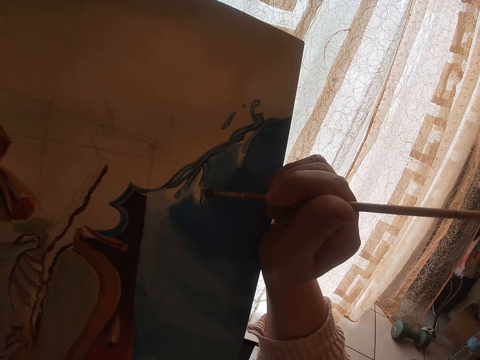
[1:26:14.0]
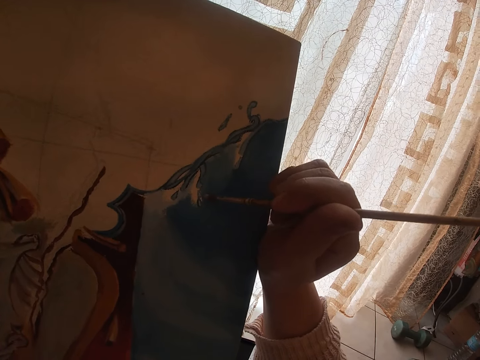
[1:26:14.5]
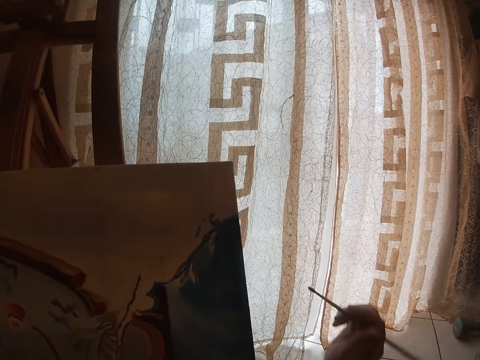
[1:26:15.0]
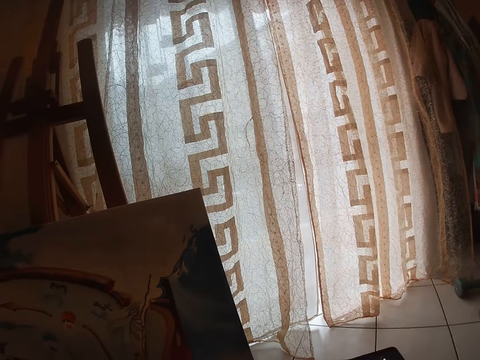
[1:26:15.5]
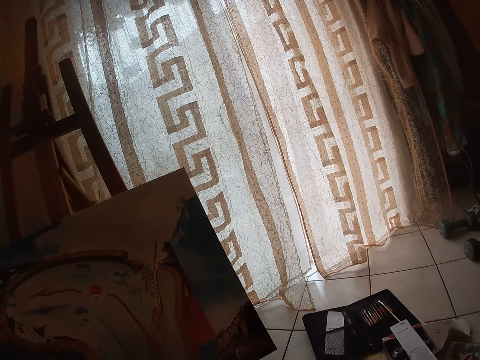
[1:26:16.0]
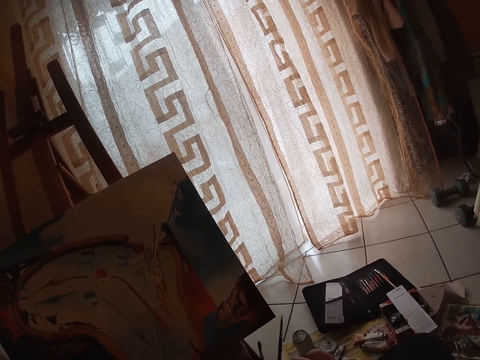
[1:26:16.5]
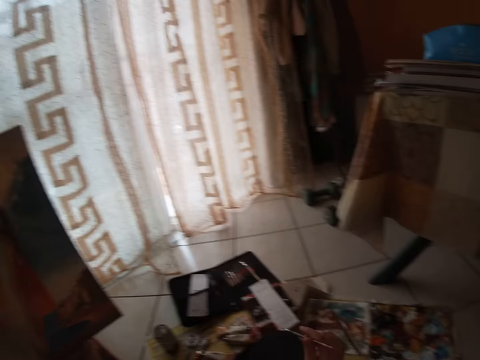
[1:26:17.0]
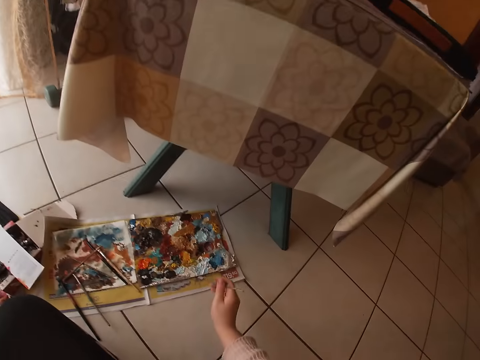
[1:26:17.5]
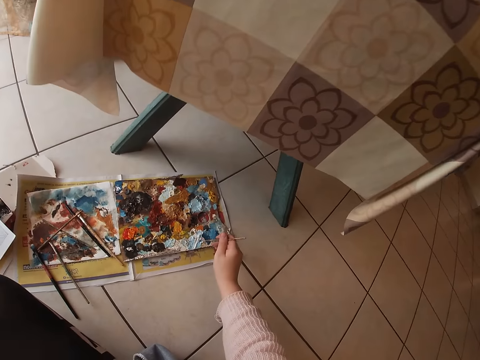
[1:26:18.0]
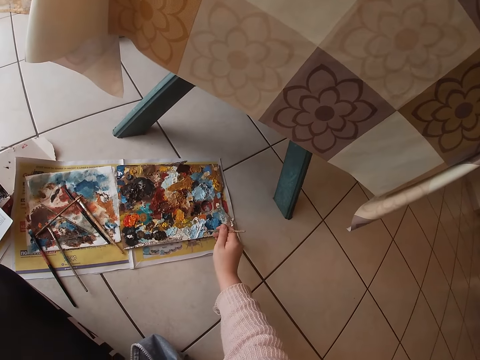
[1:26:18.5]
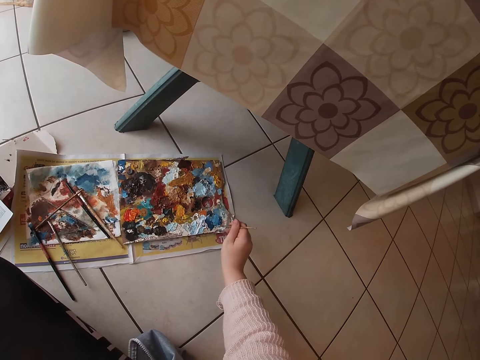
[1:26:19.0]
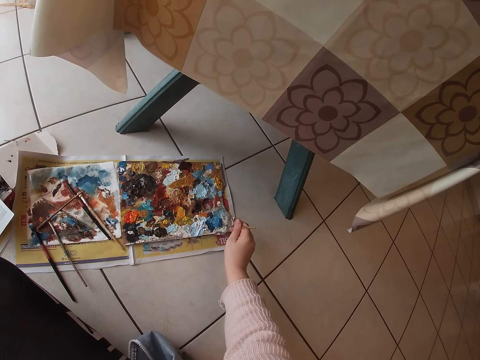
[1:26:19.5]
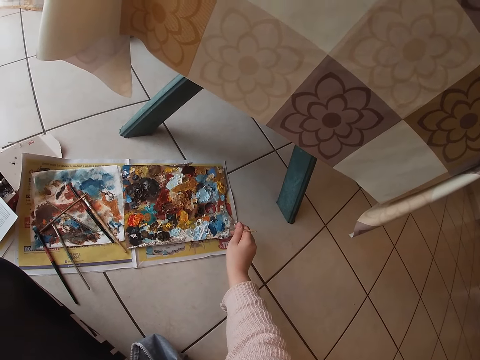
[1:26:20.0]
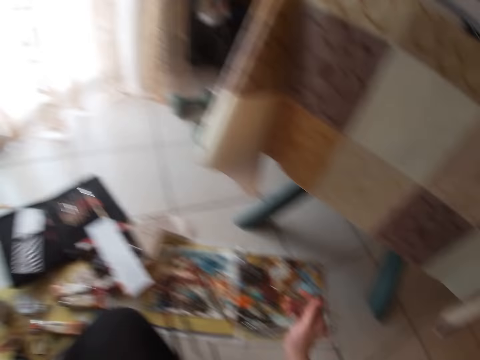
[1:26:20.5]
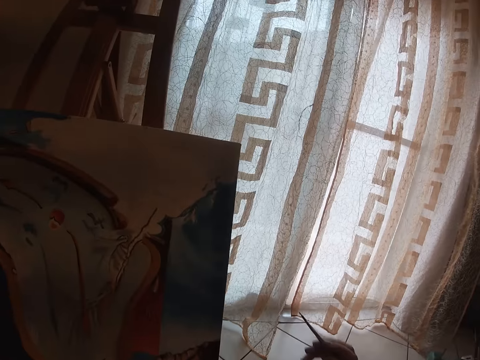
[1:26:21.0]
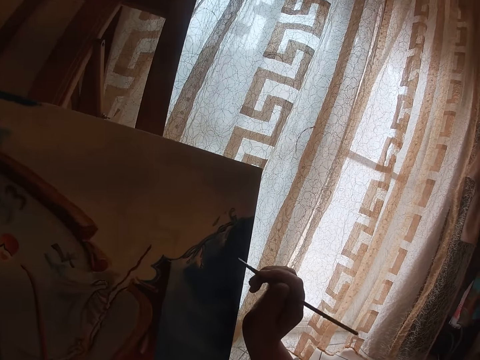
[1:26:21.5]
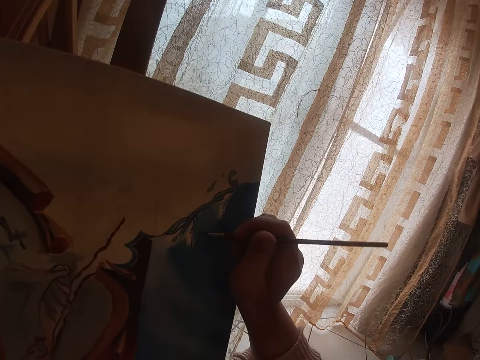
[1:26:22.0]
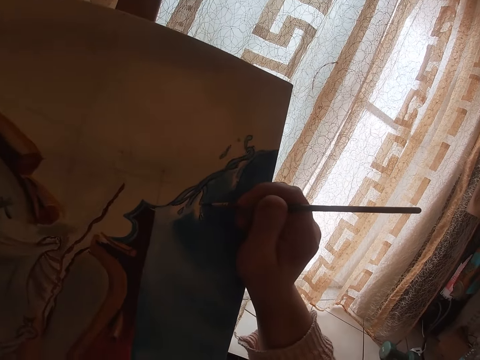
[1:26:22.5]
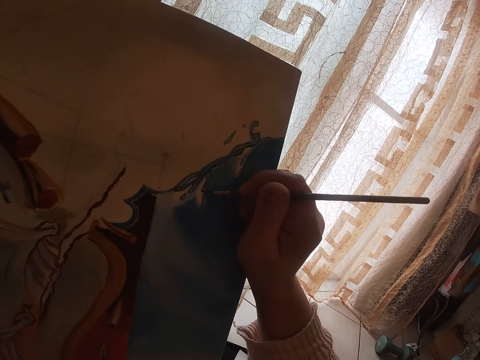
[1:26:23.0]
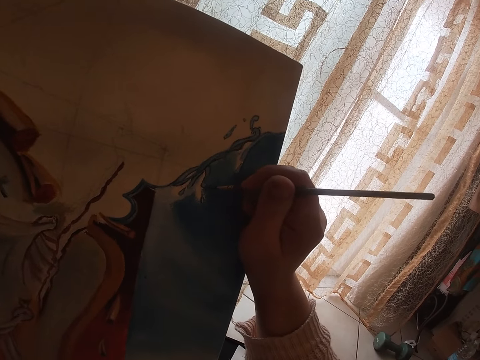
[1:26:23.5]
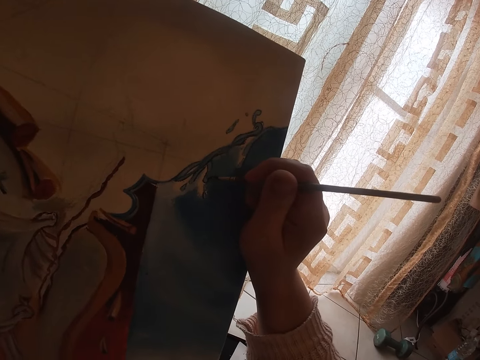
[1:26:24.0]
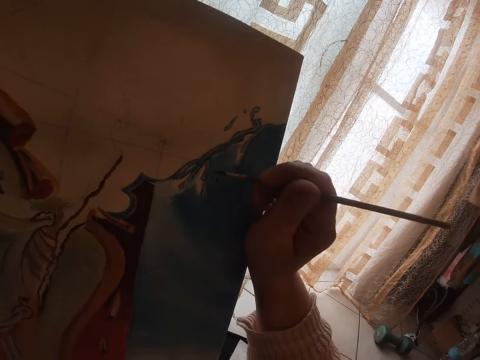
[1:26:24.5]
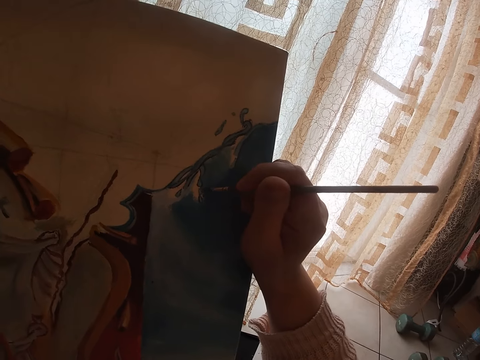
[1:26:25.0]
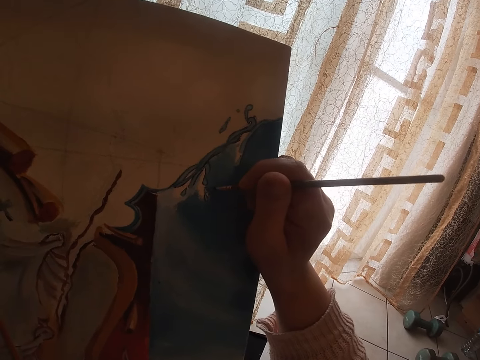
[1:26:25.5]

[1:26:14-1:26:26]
The camera wearer holds another paintbrush. They dab paint on the palette with the sable brush on the floor. They turn around. They continue to paint on the canvas.

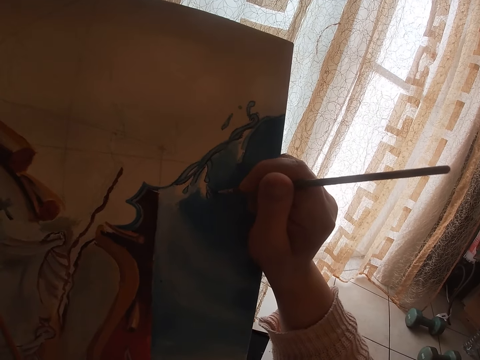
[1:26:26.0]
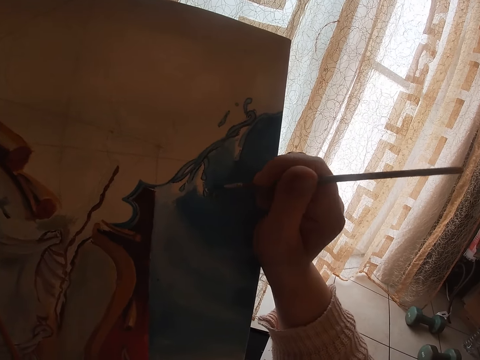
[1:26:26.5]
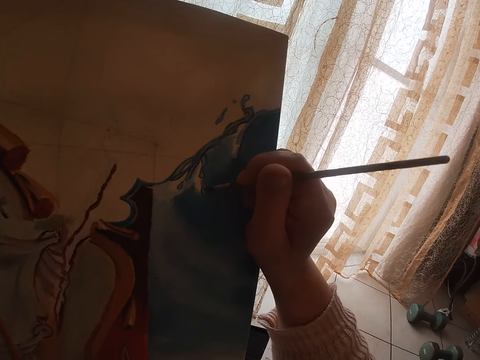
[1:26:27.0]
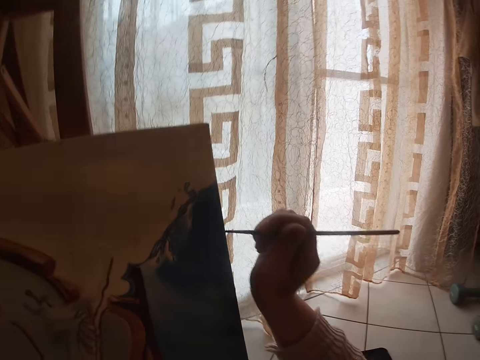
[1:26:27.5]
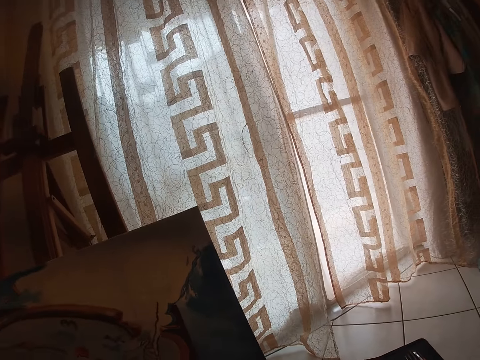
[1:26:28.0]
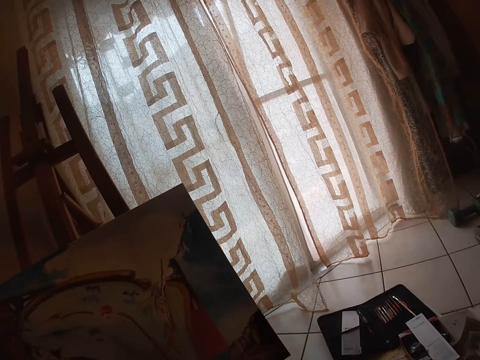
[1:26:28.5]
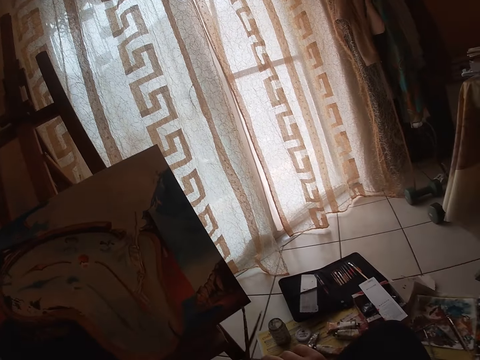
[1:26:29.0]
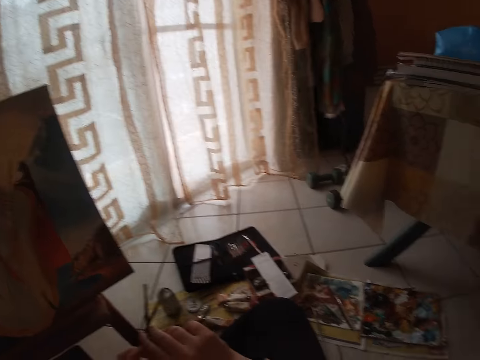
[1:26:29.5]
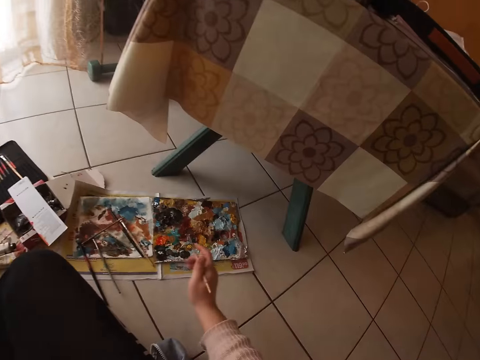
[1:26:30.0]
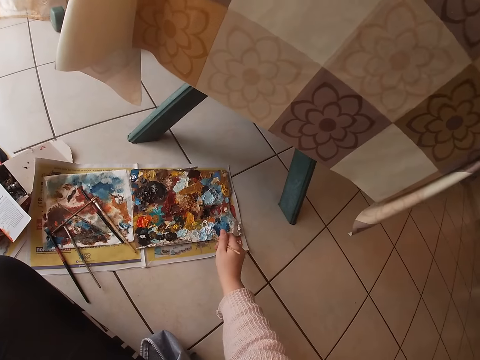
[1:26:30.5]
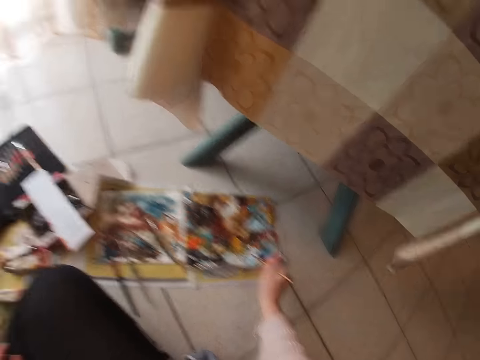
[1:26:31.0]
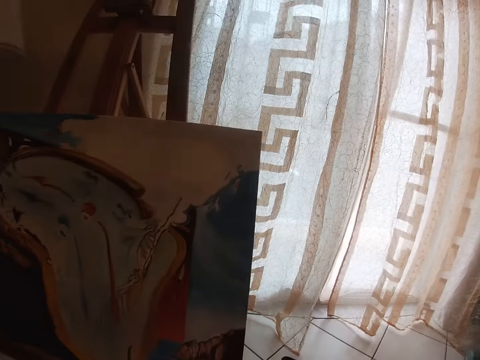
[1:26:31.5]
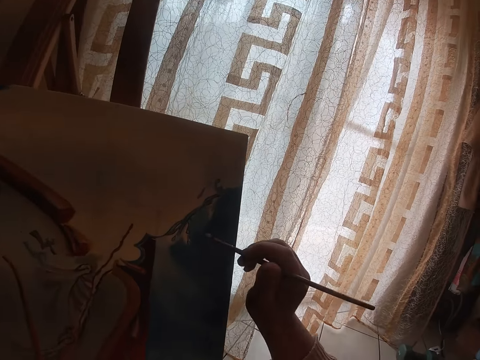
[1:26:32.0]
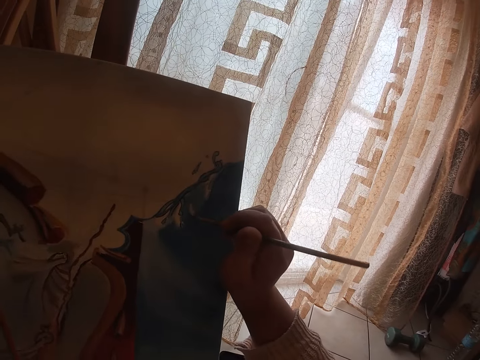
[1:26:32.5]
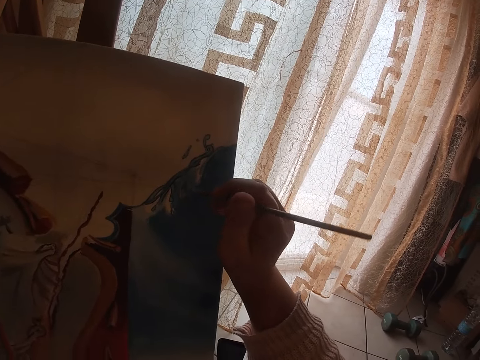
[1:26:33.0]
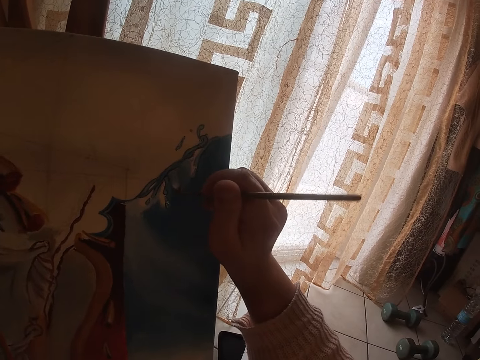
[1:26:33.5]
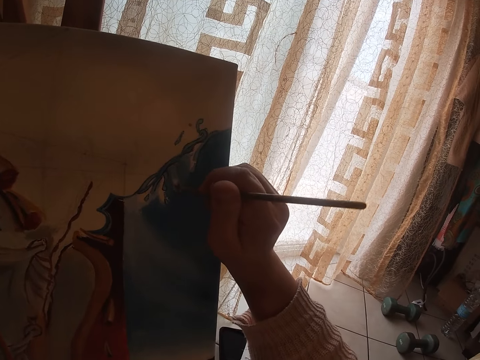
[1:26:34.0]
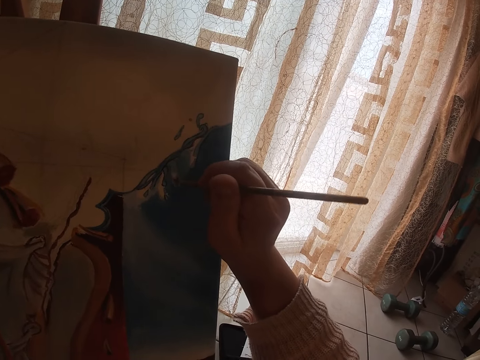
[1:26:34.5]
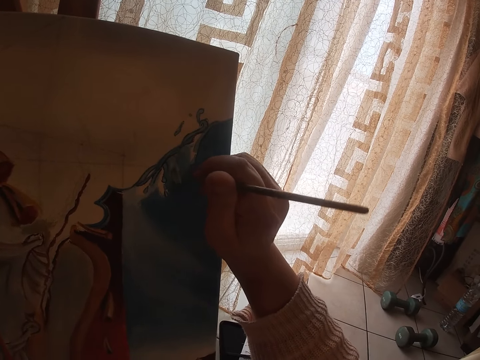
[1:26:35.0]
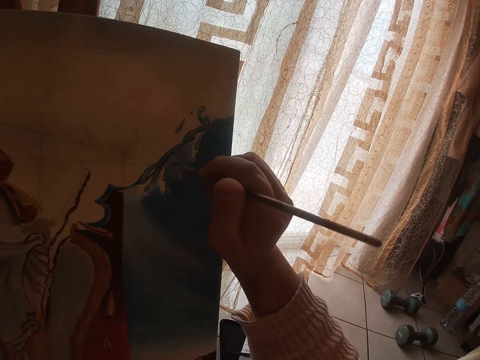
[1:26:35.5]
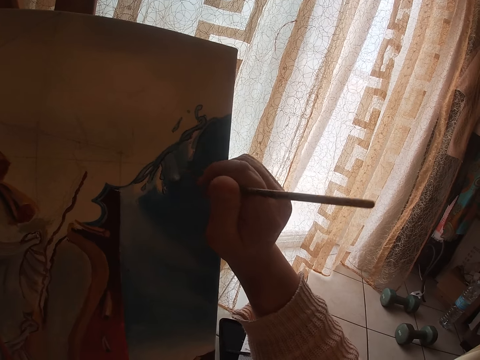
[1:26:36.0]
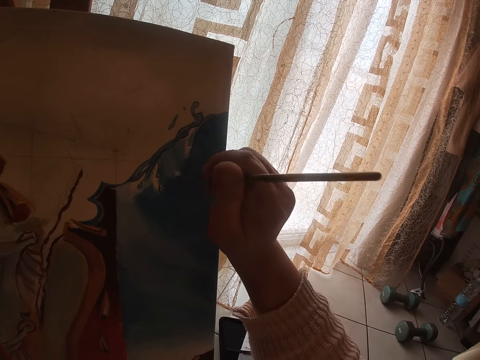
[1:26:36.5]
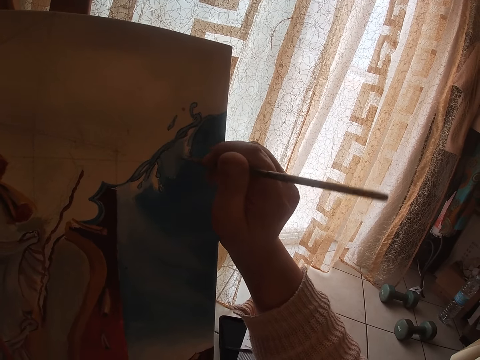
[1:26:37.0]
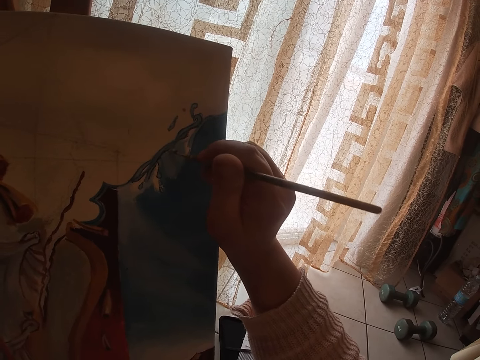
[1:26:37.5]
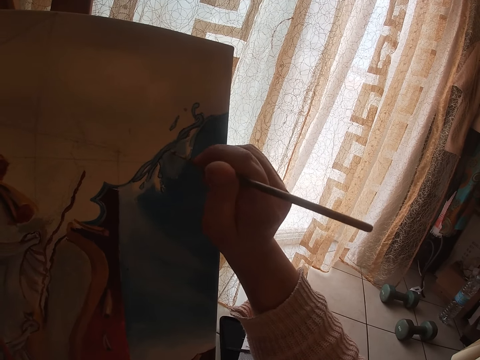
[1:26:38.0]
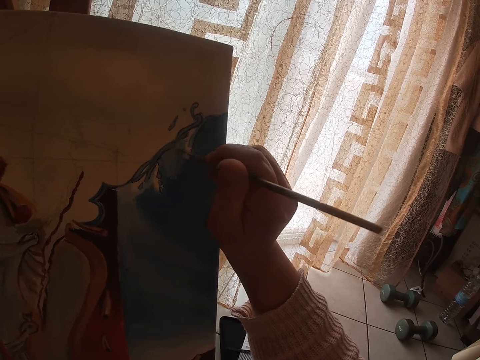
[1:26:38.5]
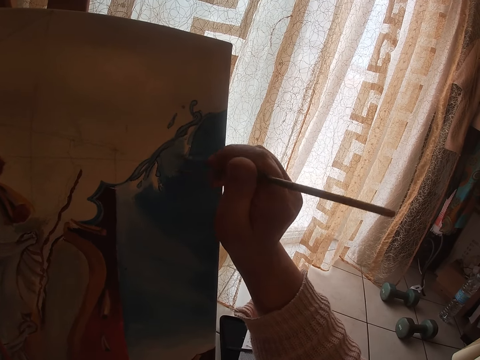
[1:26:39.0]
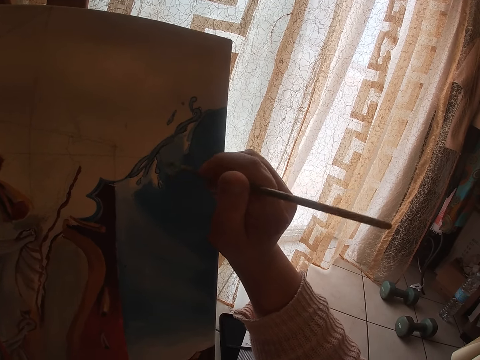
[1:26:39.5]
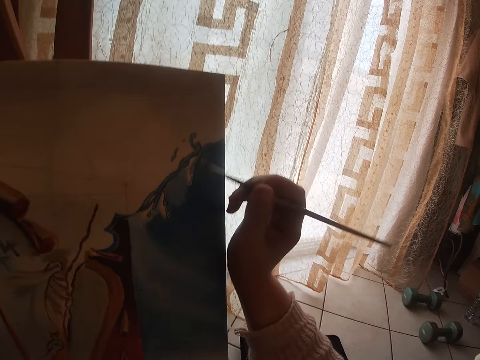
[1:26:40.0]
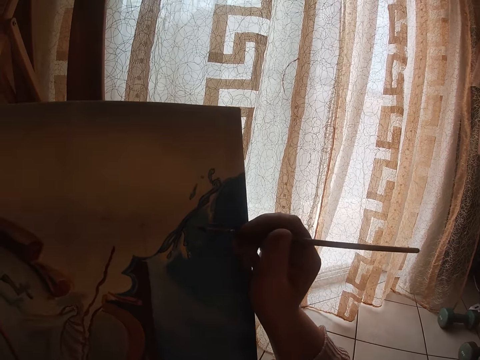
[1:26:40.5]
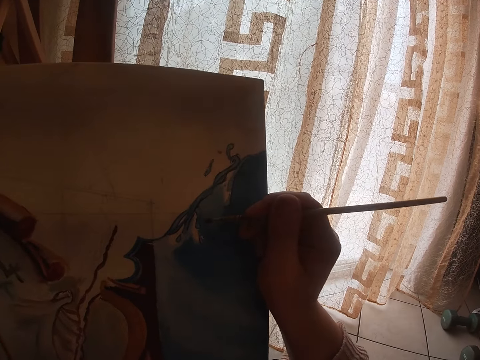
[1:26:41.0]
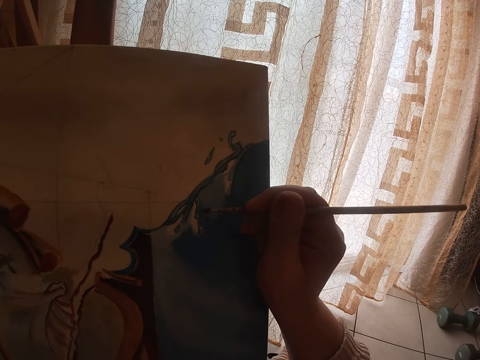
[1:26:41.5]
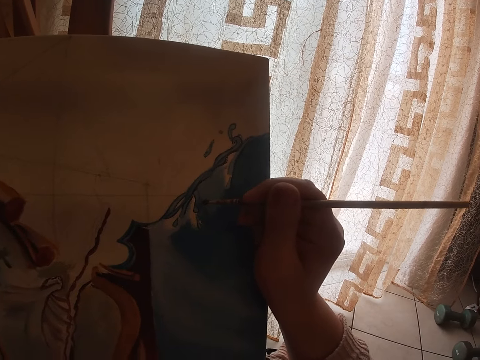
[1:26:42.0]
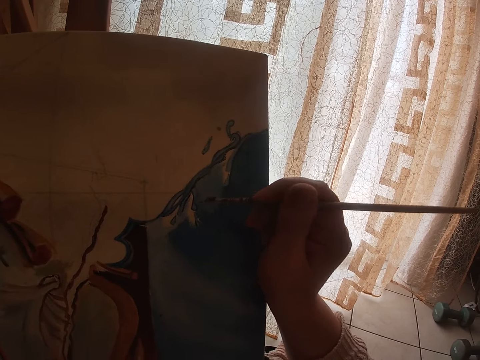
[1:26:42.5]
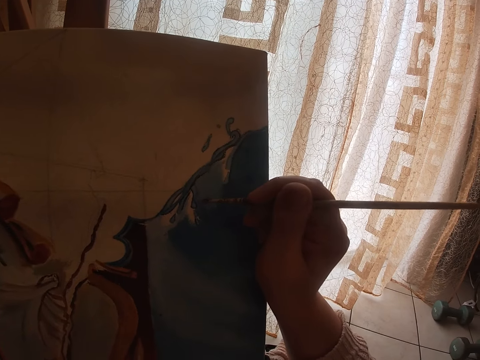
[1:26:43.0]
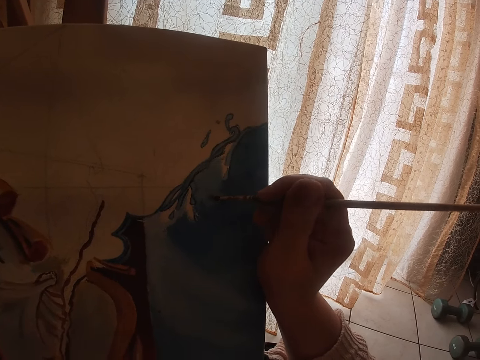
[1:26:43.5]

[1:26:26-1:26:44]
The camera wearer holds another paintbrush. They dab paint on the palette with the sable brush on the floor. They turn around. They continue to paint on the canvas. They paint again.
